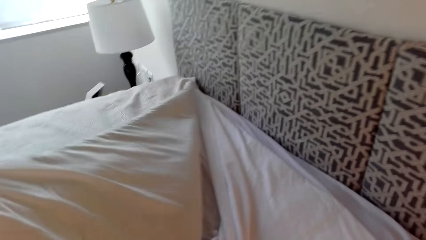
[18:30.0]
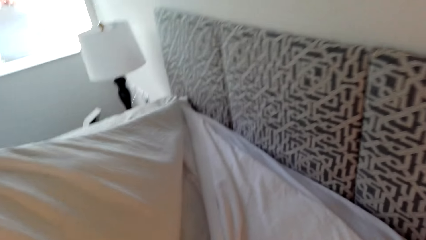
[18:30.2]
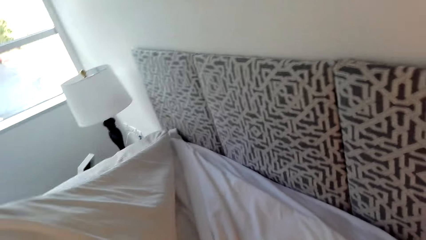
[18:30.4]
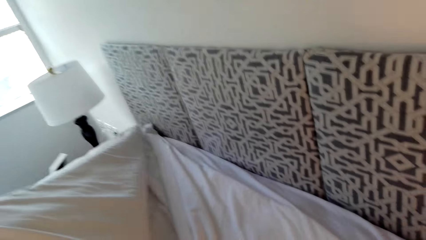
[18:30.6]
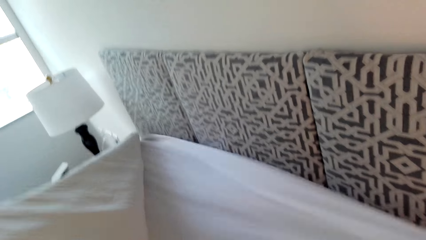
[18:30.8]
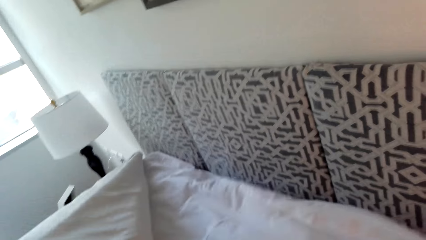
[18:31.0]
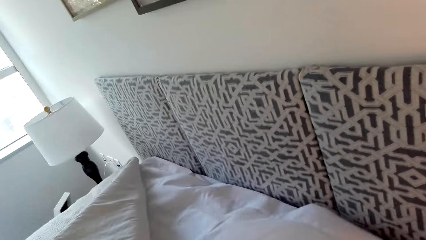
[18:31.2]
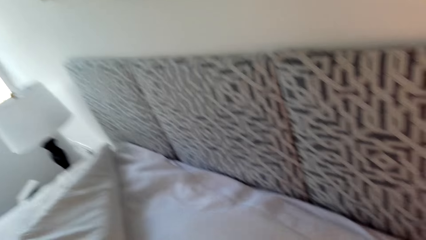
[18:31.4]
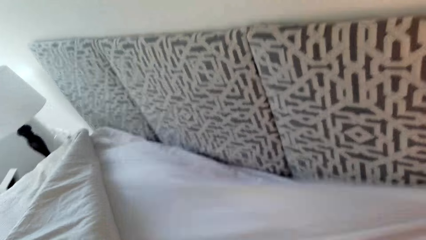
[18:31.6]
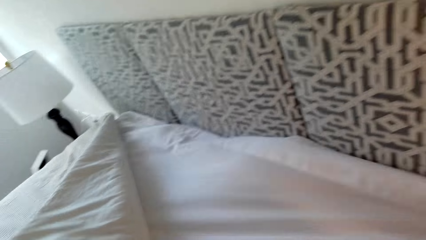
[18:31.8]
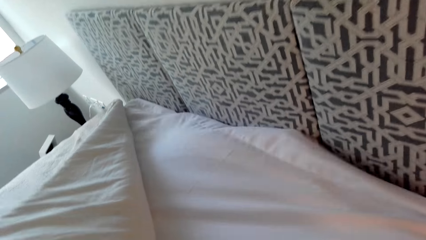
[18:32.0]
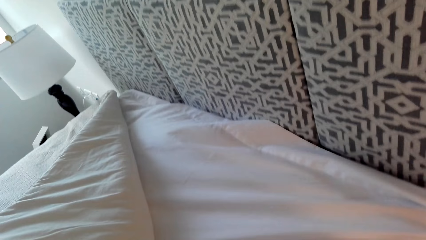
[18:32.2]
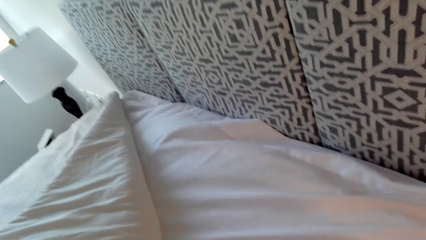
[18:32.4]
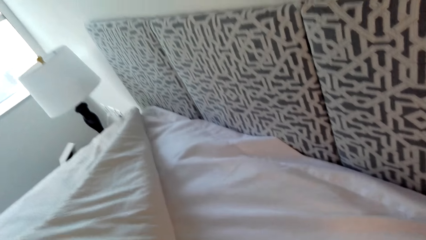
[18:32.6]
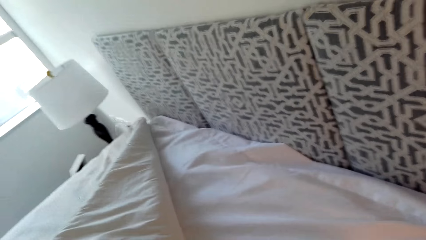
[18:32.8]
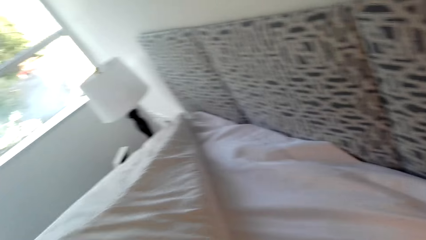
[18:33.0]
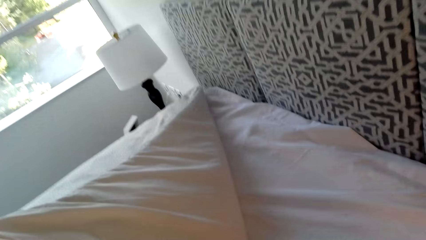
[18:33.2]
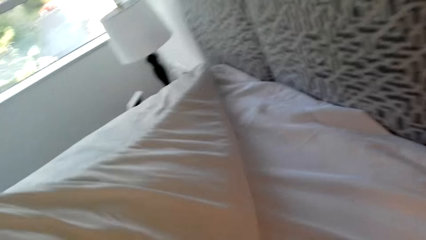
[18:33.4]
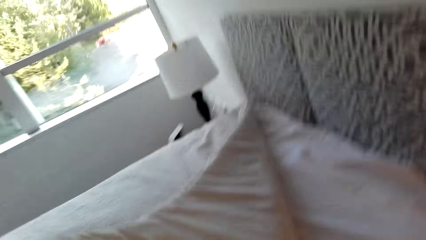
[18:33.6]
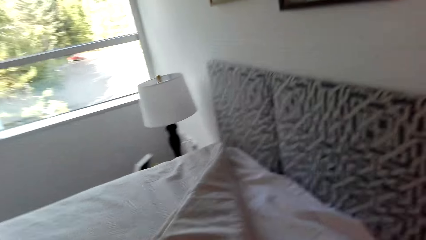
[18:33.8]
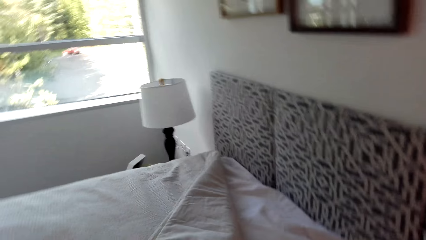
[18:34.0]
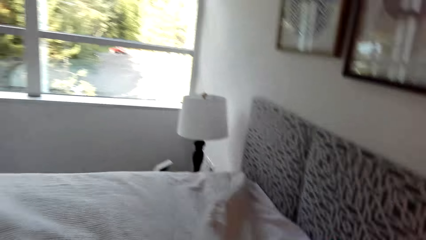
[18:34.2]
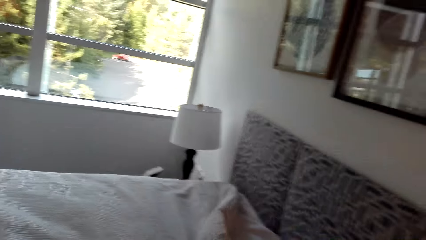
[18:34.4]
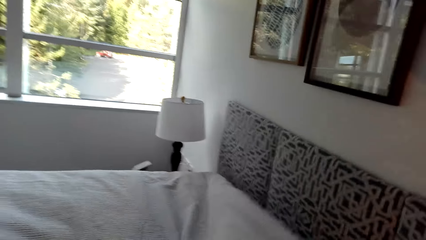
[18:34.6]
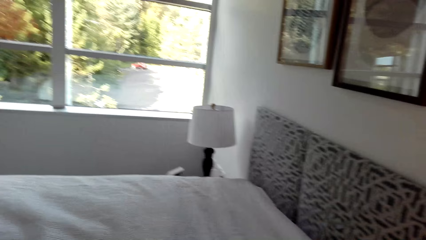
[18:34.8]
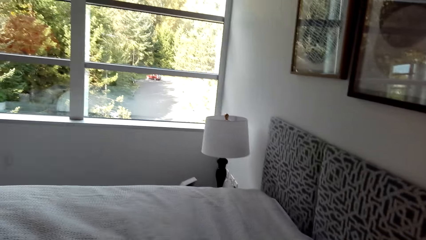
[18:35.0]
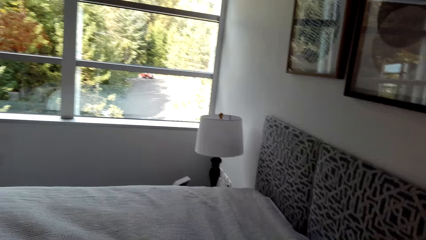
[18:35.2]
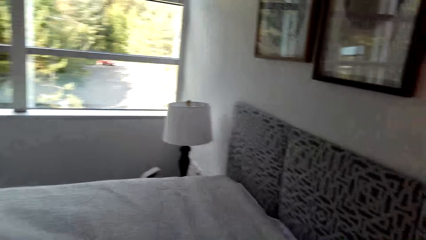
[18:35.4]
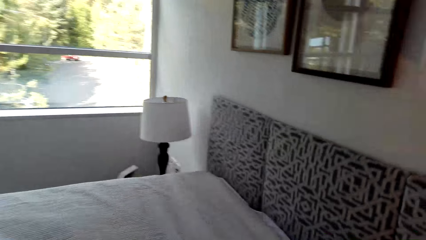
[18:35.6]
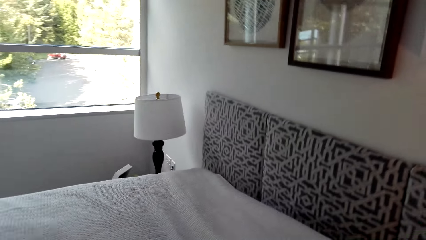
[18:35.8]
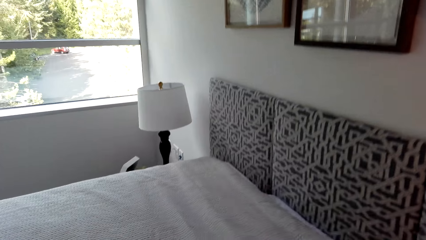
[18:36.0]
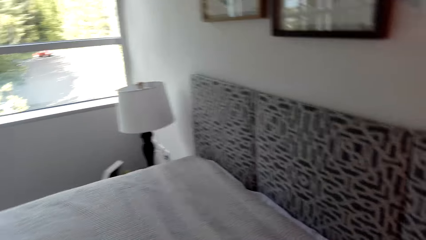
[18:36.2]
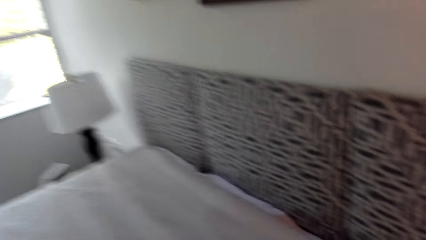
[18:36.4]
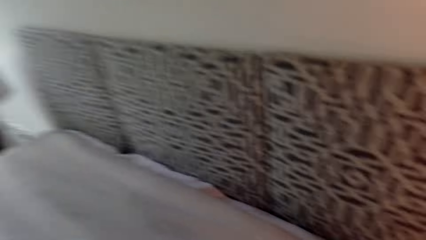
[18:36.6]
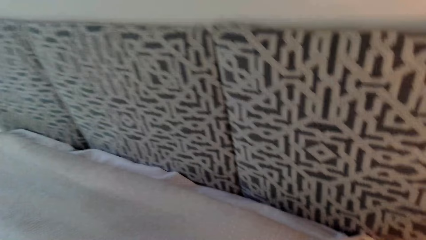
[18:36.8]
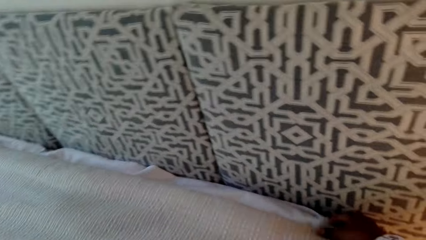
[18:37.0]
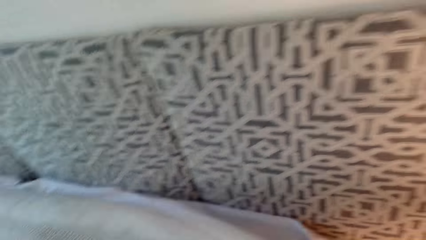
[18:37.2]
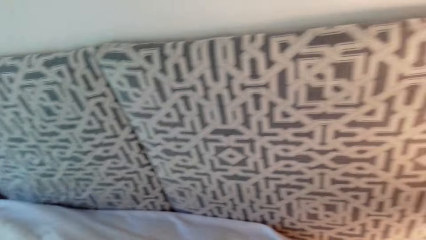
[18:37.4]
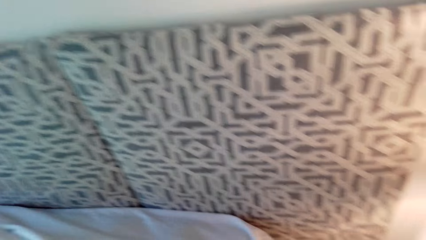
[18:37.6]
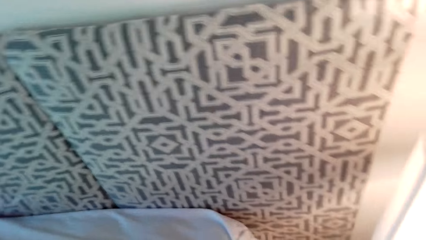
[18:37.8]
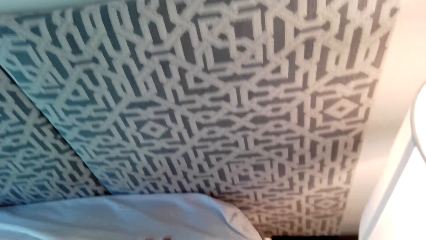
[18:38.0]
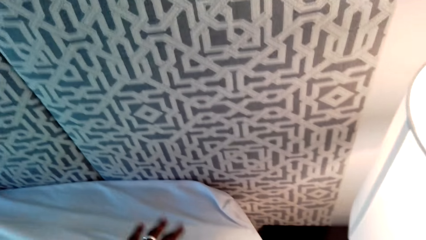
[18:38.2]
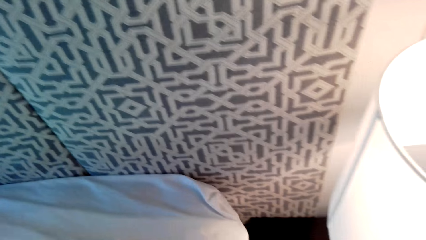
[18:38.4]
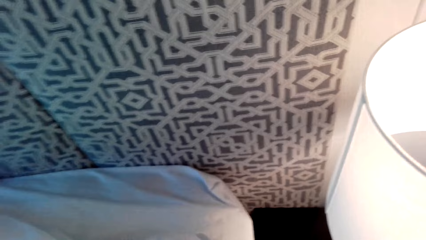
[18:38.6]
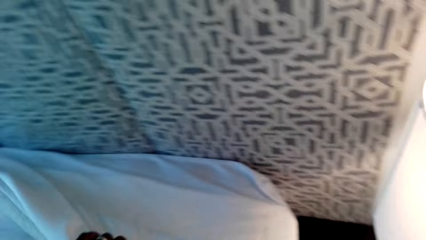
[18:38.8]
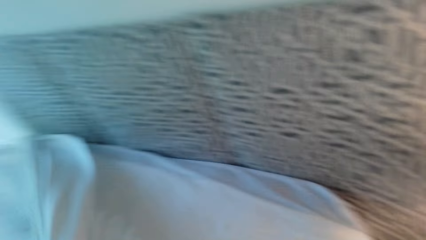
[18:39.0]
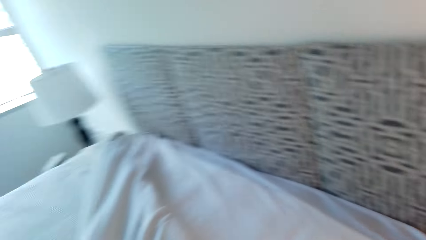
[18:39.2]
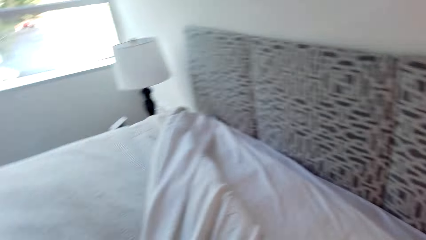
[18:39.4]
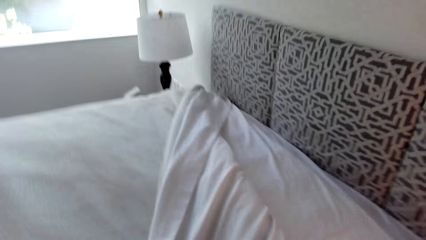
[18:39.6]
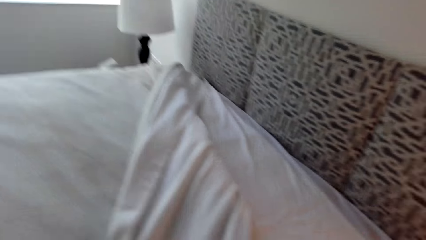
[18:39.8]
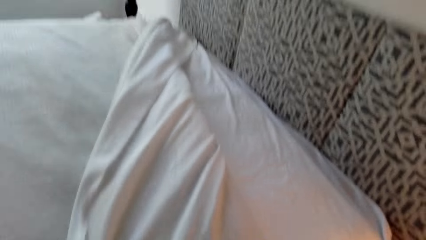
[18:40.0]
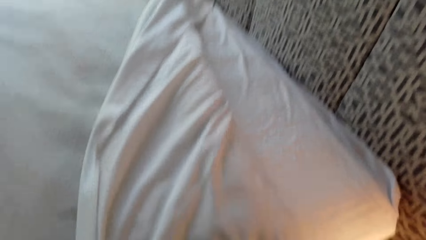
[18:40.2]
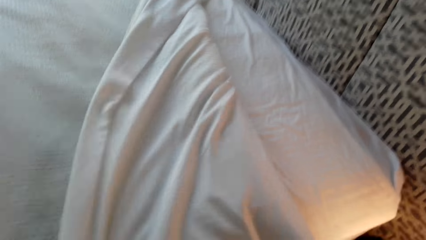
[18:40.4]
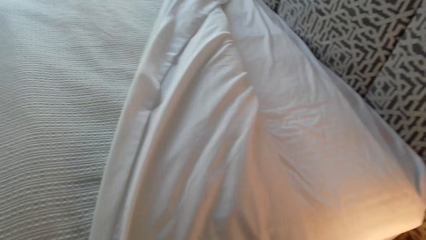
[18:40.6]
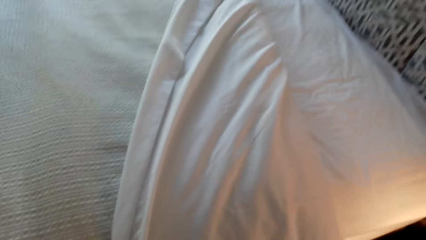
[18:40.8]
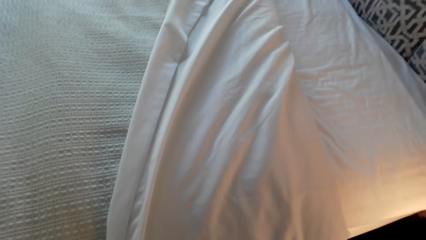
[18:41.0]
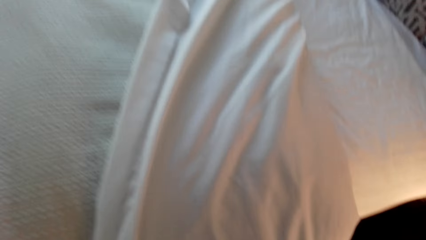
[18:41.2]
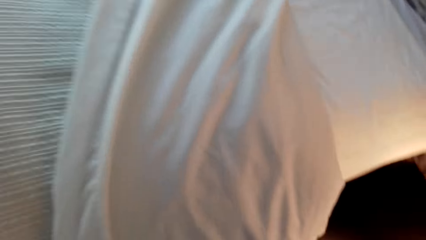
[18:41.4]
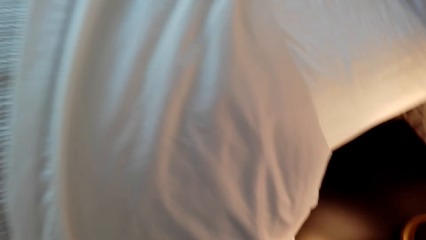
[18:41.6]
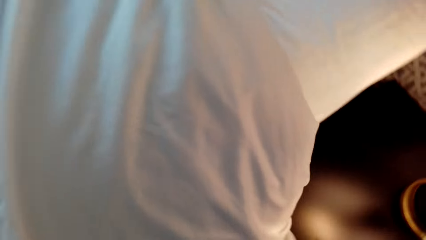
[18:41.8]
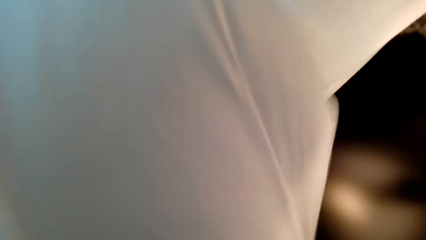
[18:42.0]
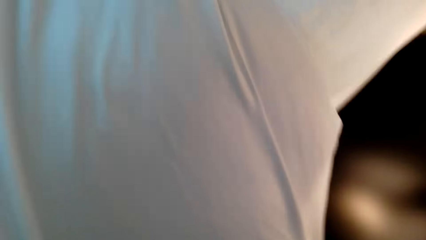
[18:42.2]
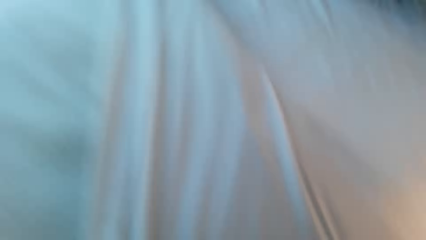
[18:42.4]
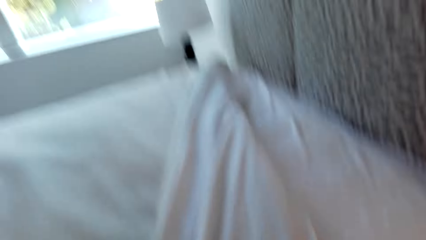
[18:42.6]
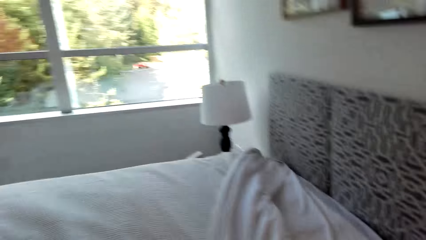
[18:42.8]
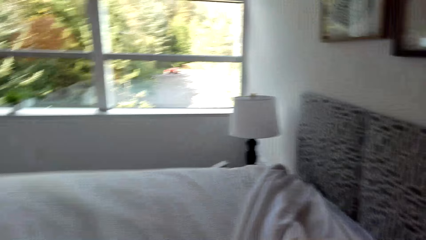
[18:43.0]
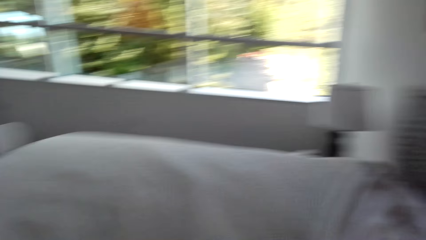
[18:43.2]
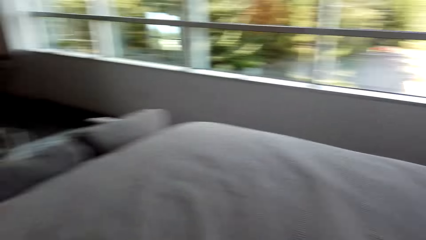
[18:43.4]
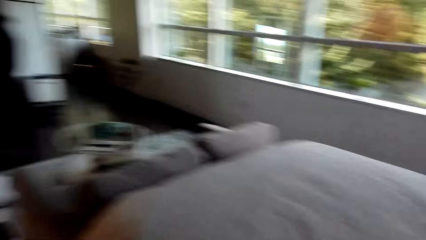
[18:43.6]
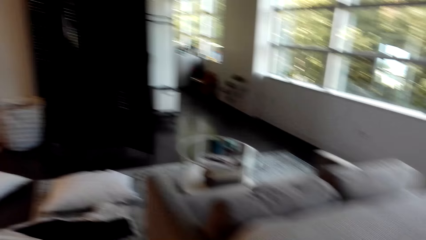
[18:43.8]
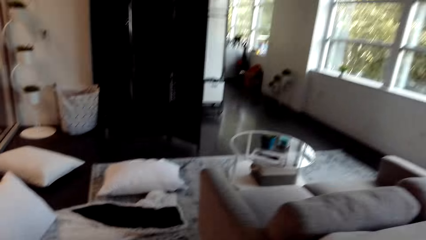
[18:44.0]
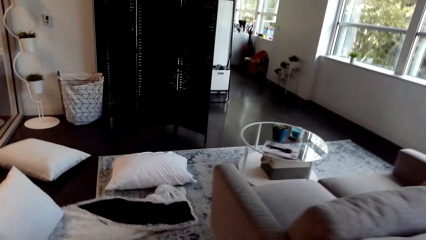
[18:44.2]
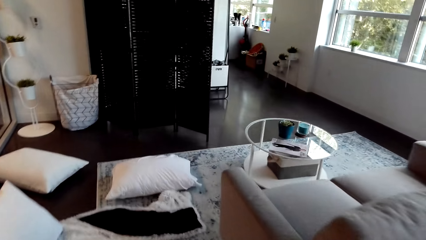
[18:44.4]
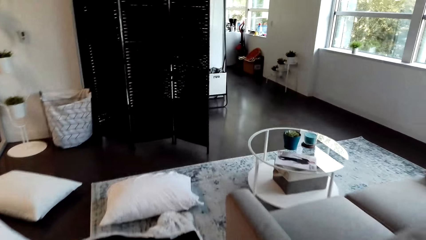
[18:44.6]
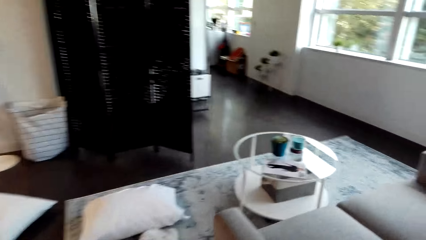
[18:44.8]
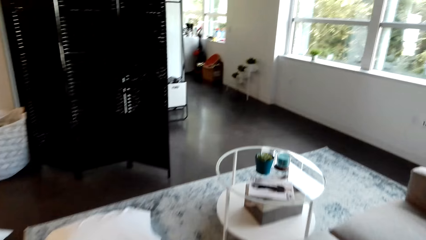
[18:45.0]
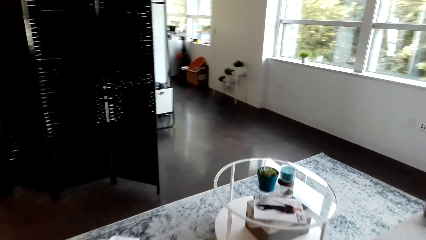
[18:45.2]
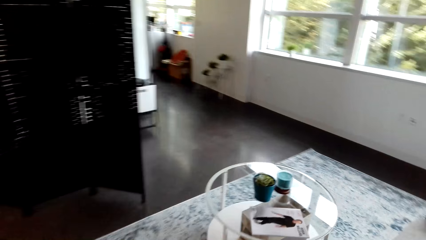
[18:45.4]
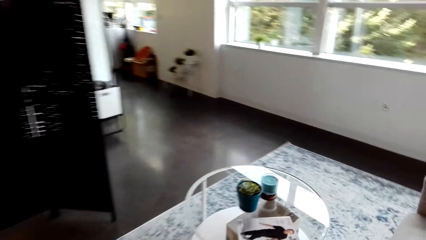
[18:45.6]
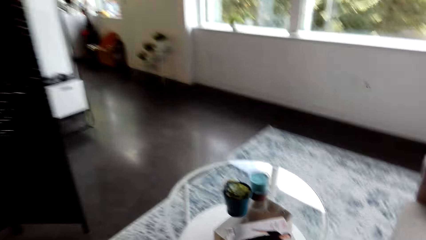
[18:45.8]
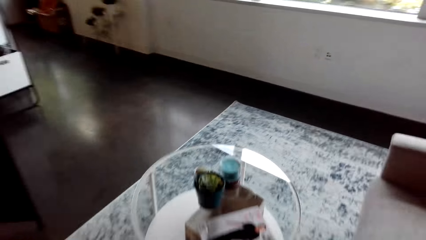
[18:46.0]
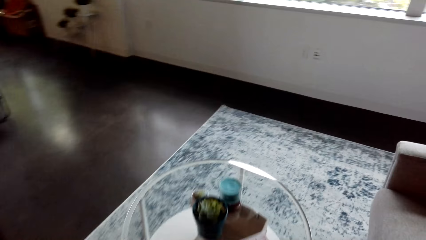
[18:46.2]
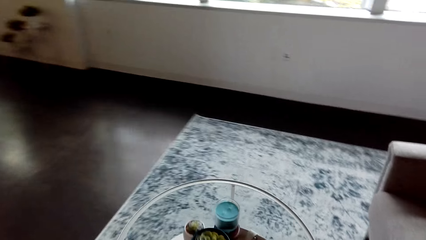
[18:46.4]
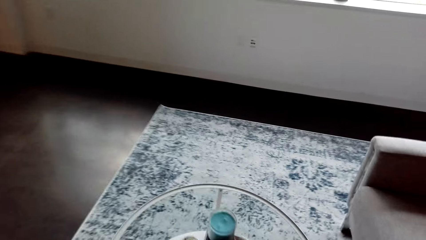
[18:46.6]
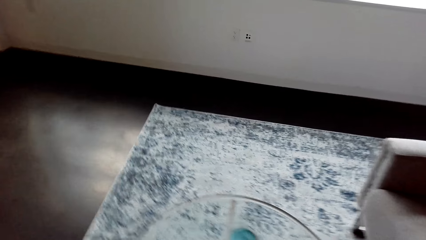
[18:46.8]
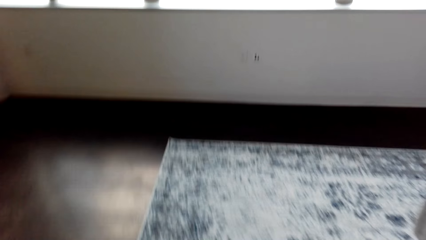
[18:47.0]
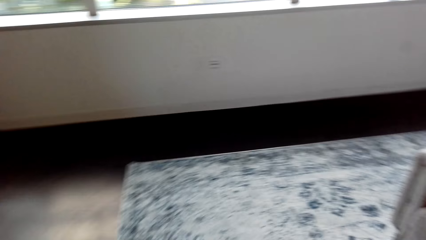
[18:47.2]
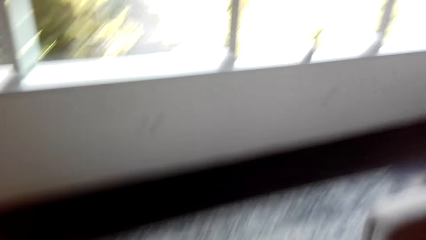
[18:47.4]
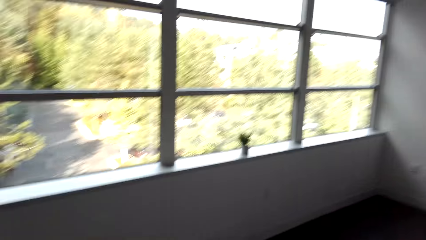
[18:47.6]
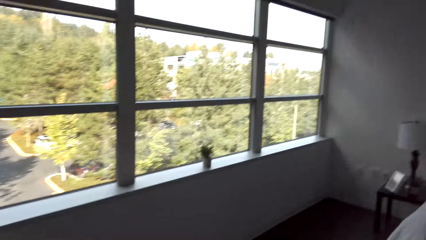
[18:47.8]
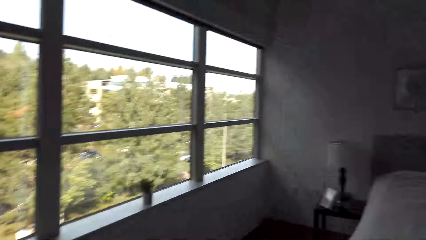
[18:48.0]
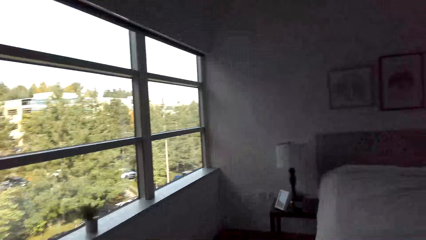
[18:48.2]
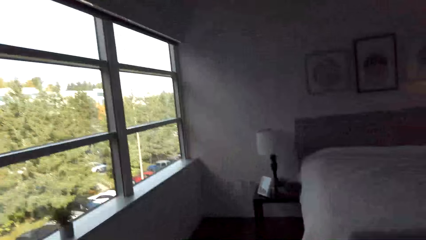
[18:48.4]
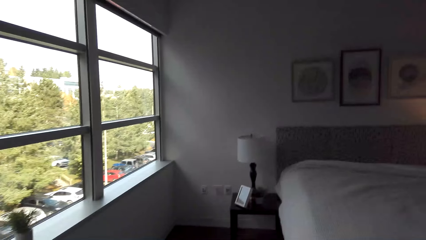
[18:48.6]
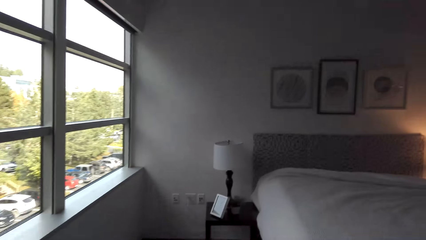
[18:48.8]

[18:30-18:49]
The camera wearer spreads the bedsheet on the bed. They spread the duvet. They spread the bed. They walk around the bedroom.
